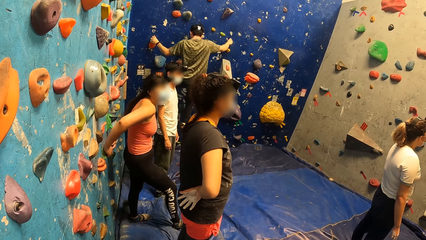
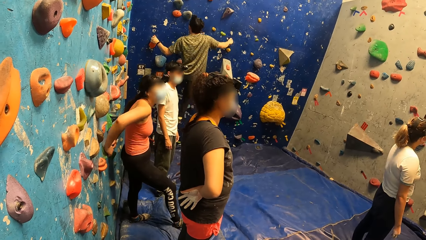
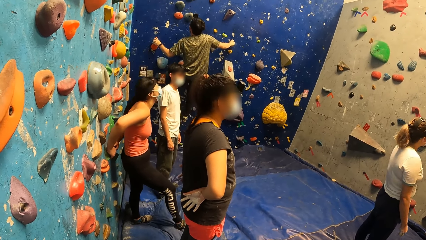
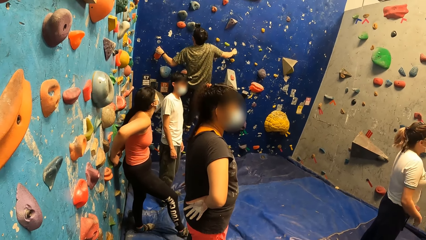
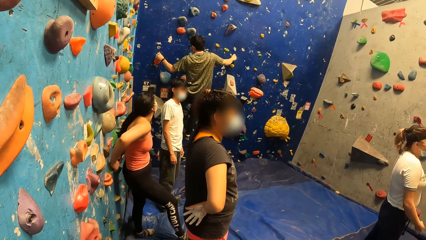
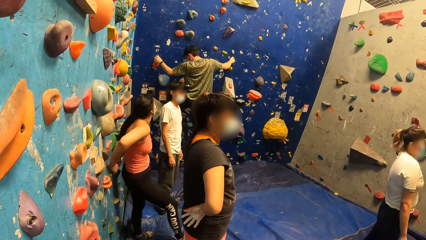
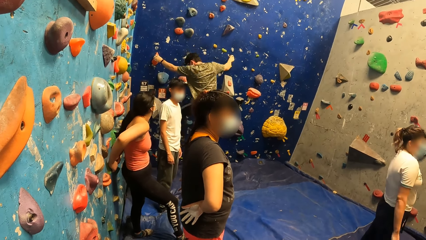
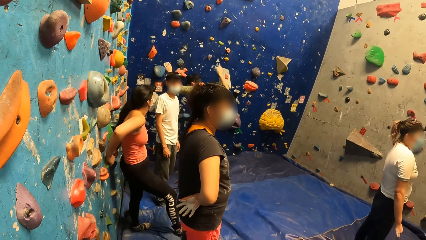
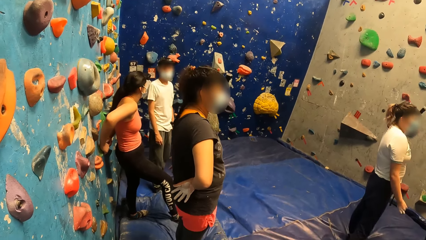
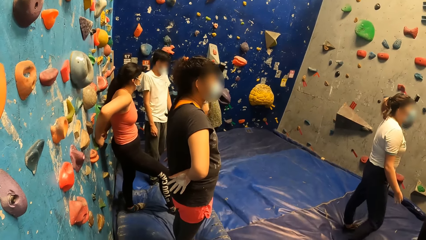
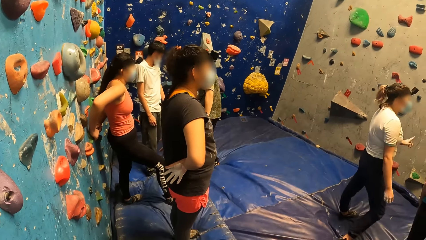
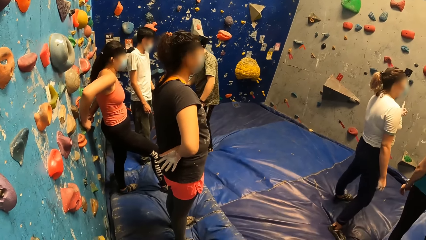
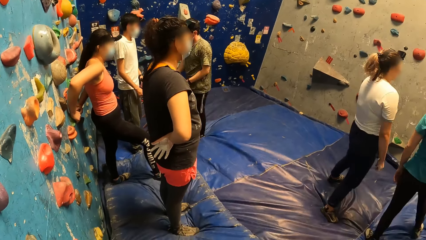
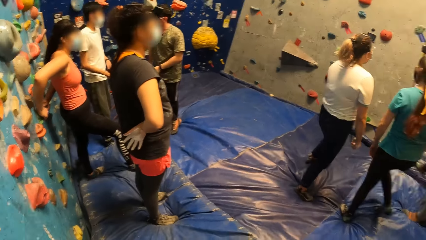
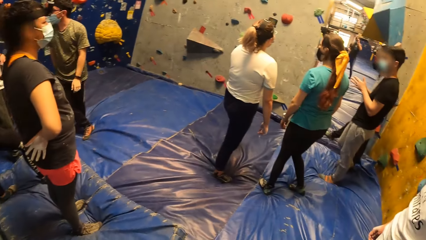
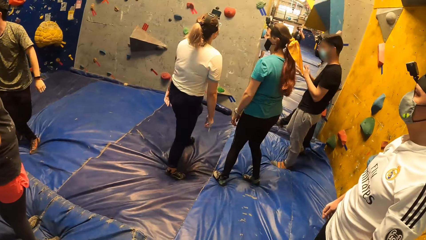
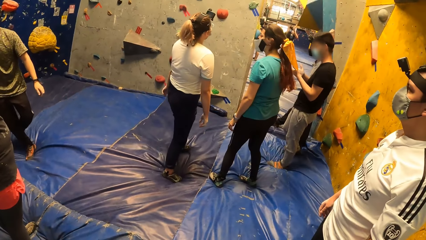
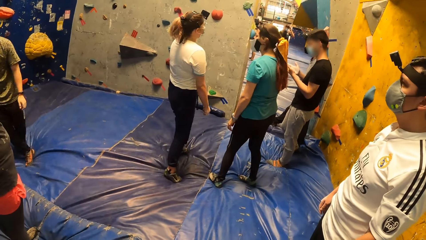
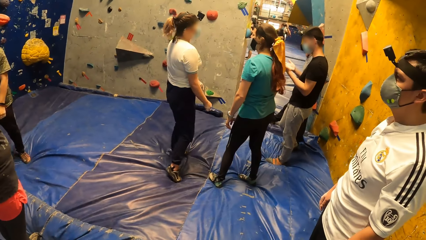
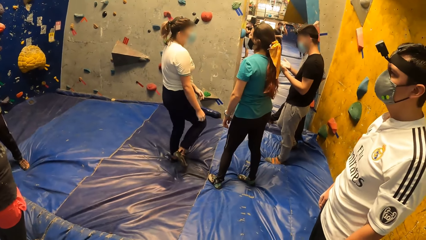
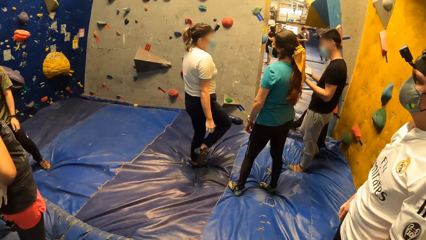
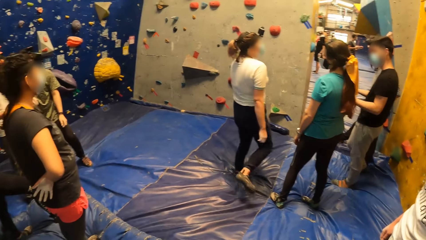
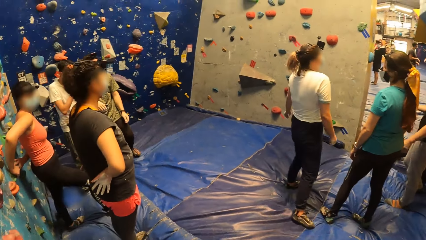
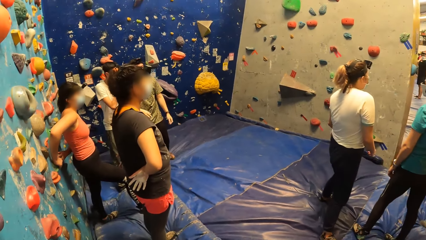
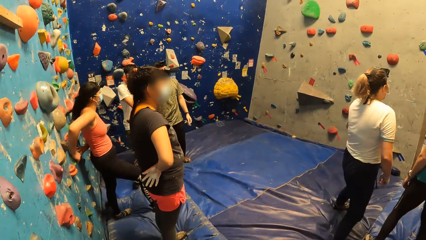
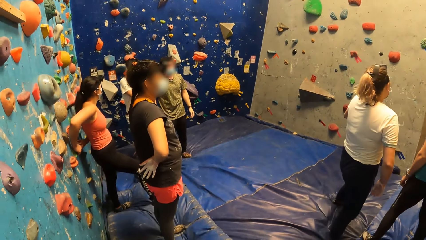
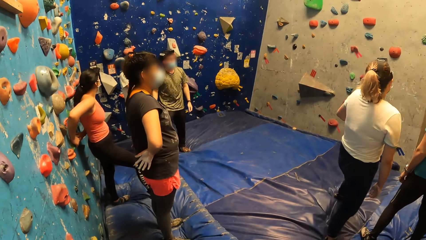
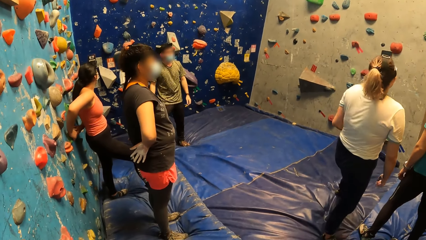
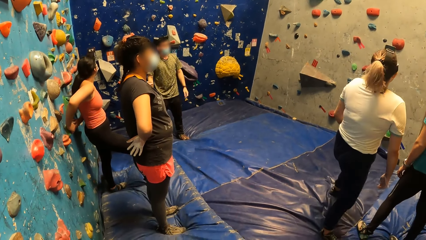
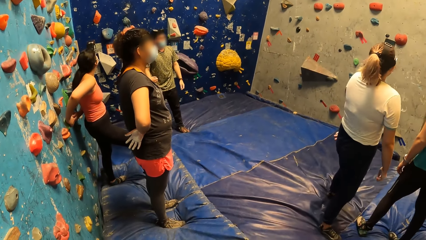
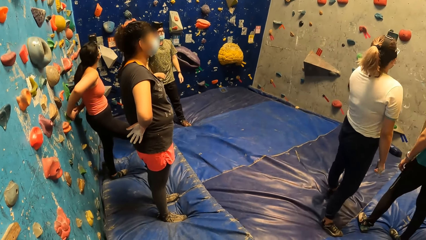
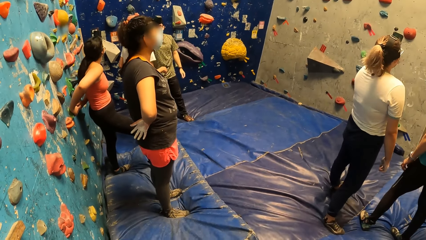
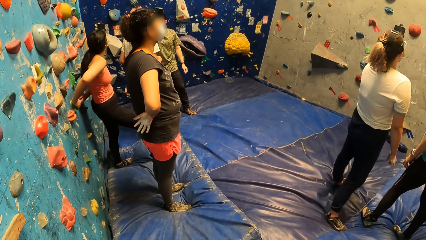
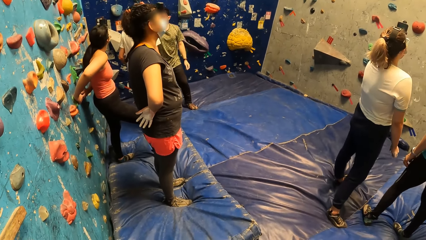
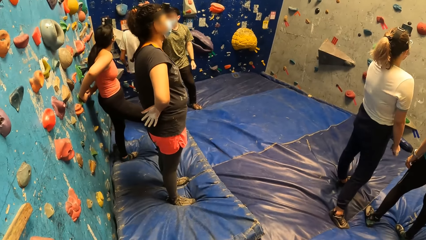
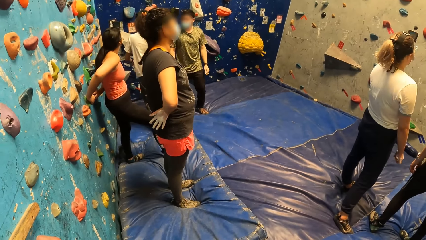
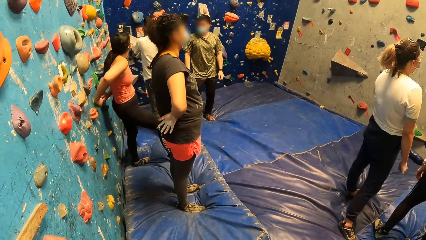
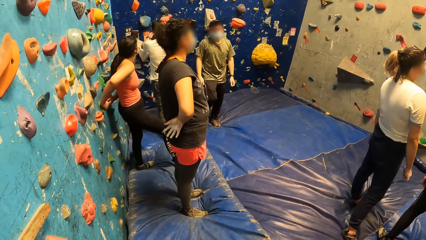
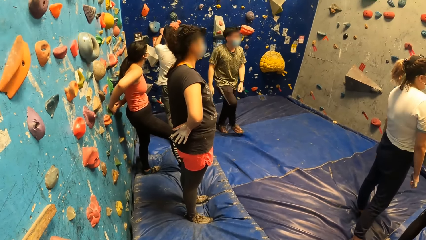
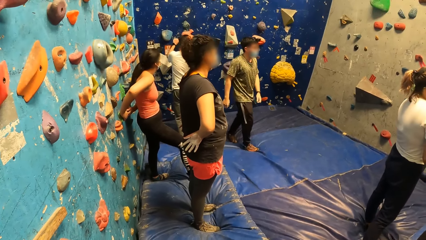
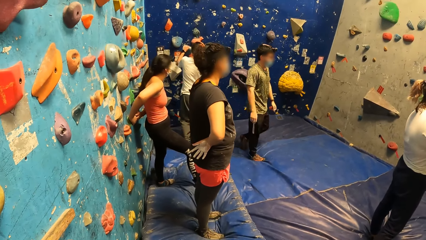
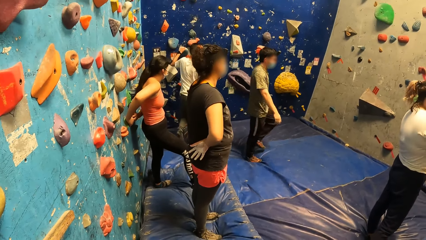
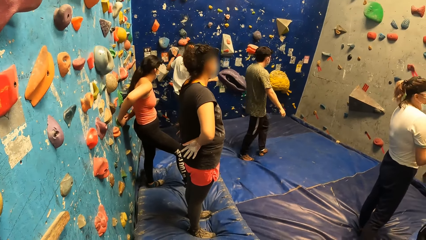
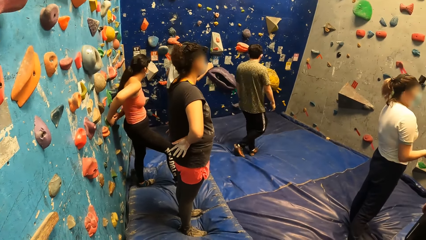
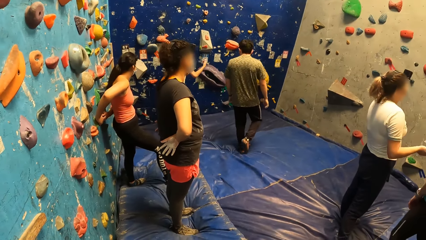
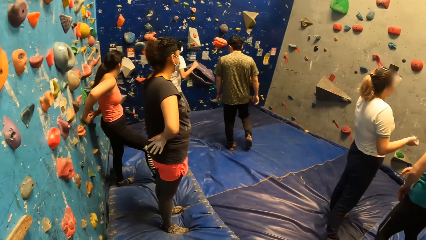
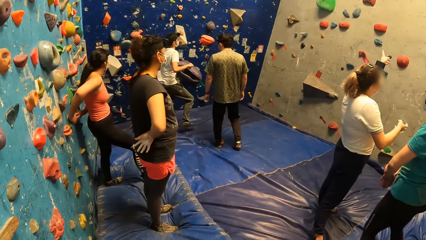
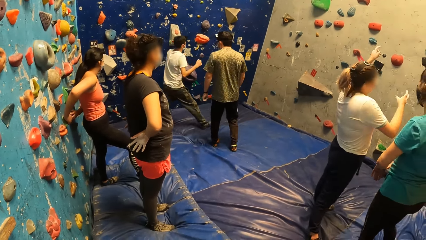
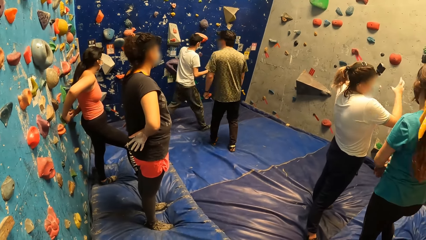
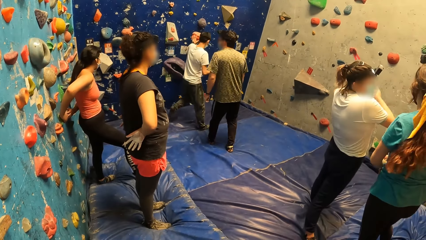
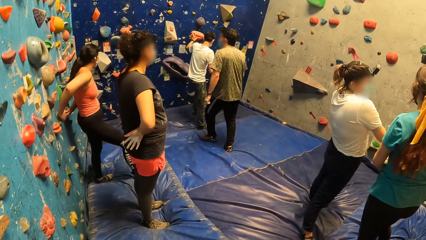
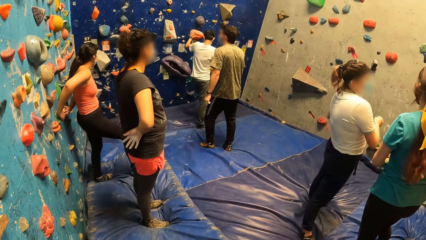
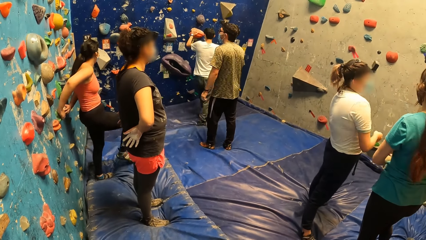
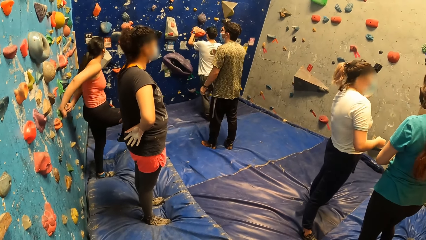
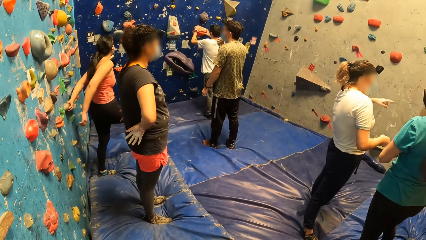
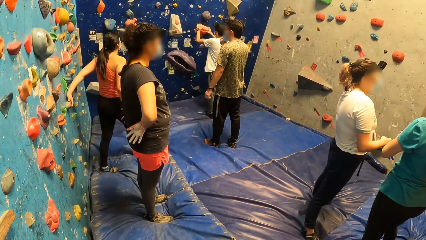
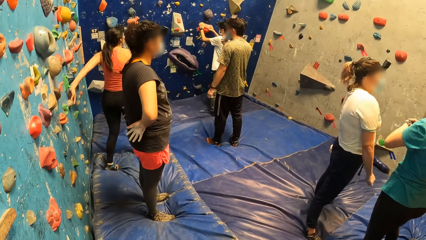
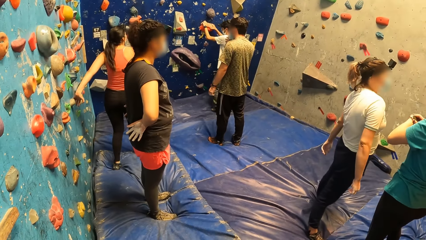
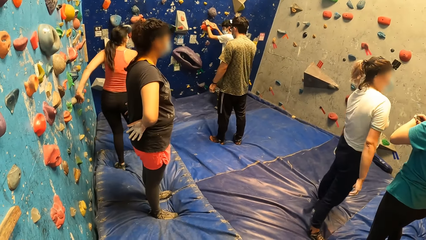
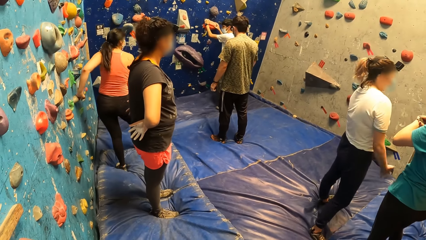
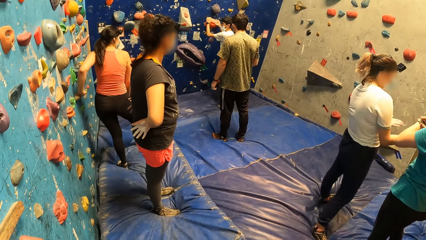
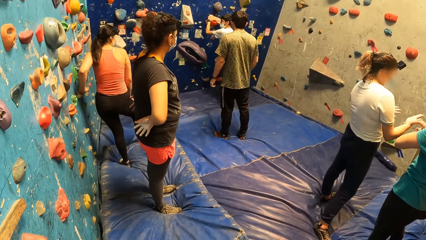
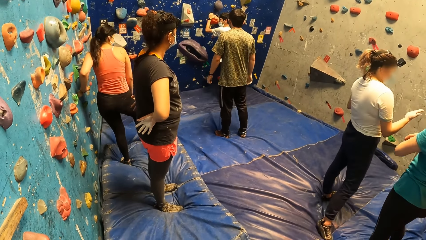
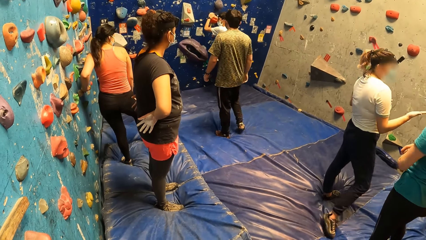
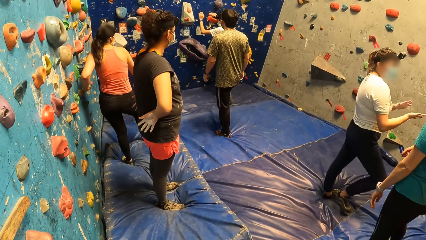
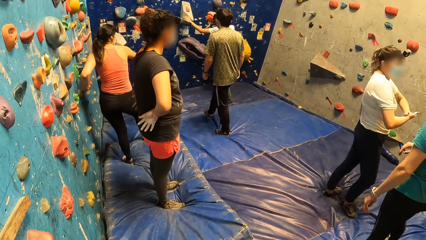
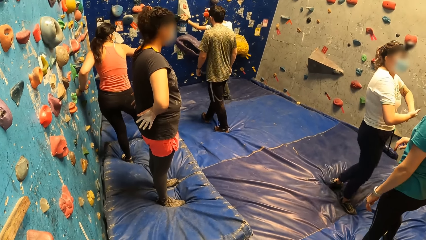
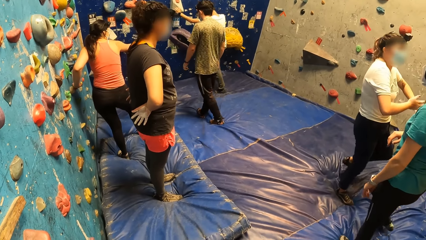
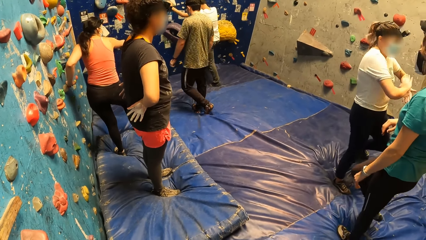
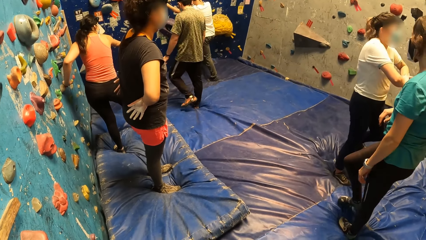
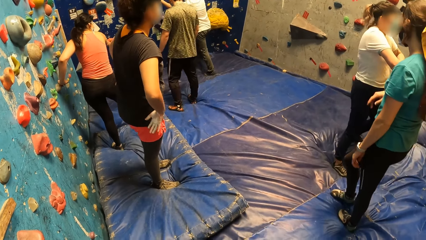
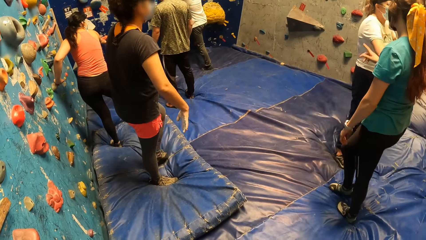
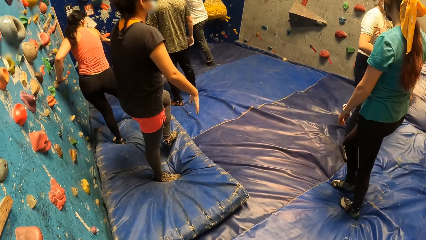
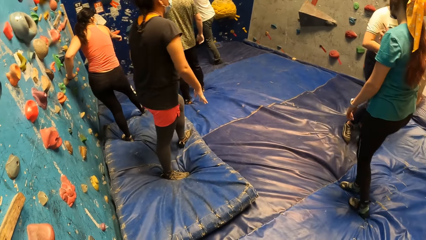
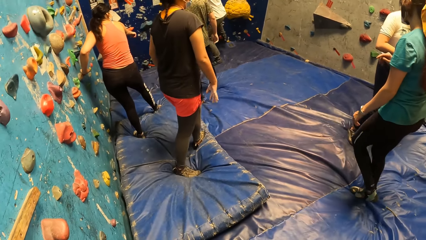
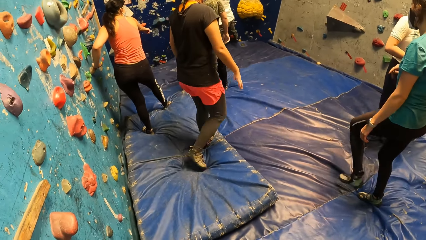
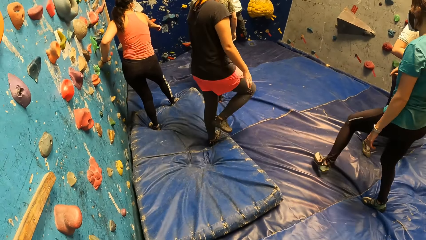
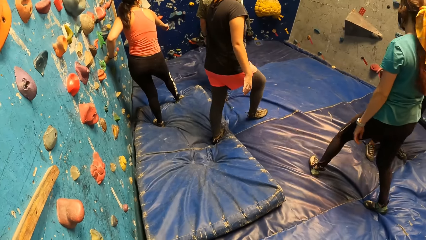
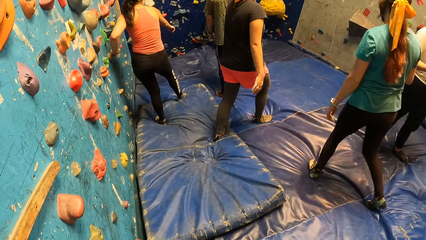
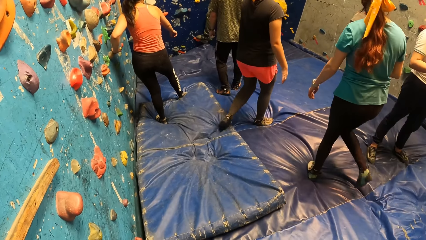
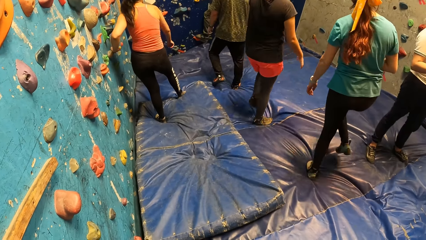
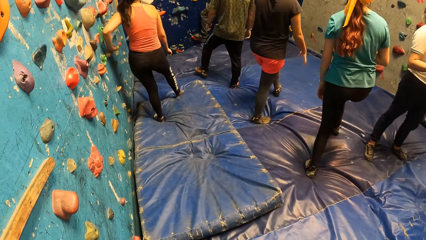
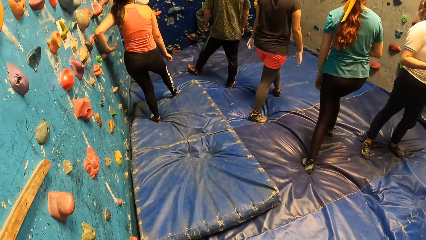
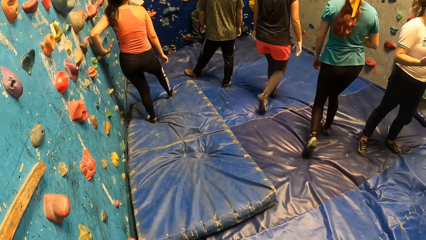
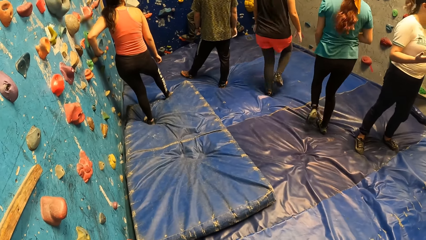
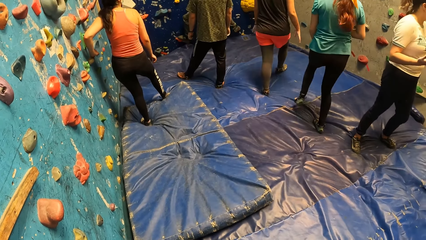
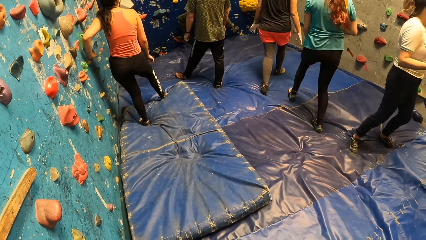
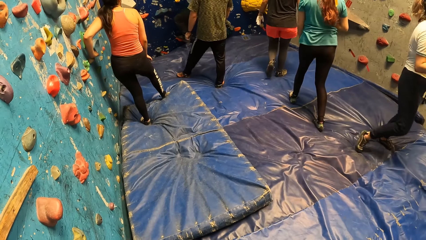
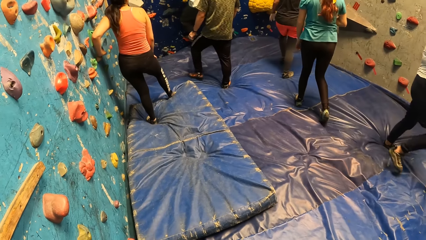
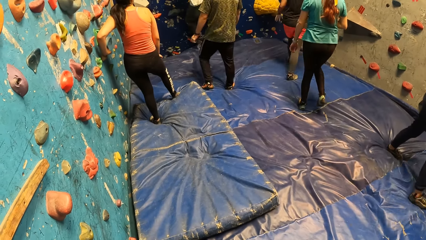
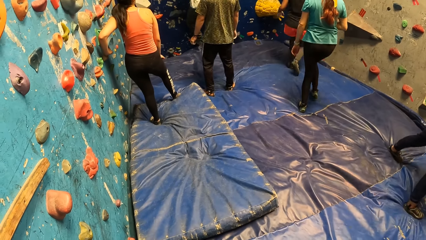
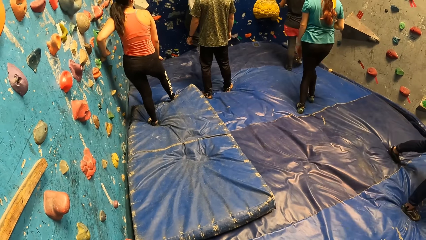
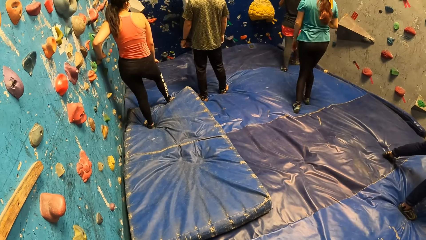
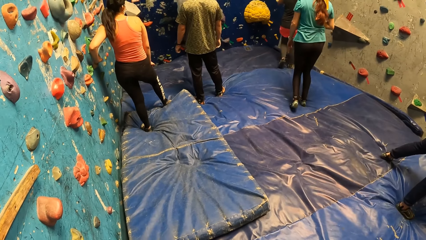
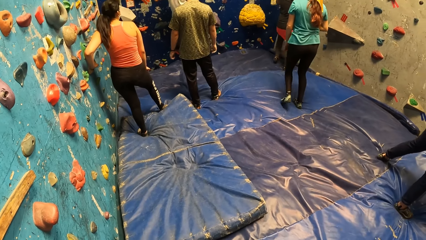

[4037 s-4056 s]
A man jumps down from the rock wall. A woman makes steps and moves hands. Another man climbs the rock wall with his hands and legs. Another woman walks towards a climbing wall. A third woman walks towards the climbing wall.
